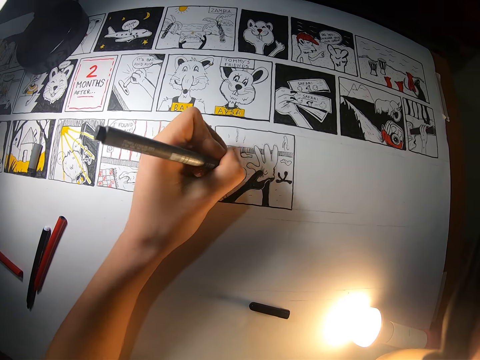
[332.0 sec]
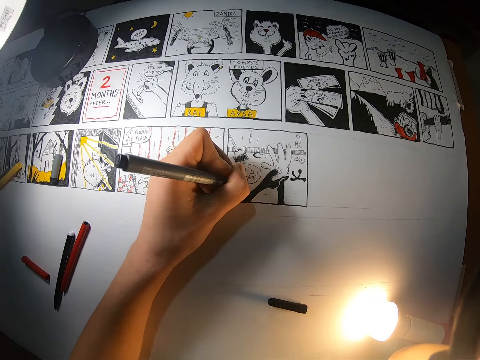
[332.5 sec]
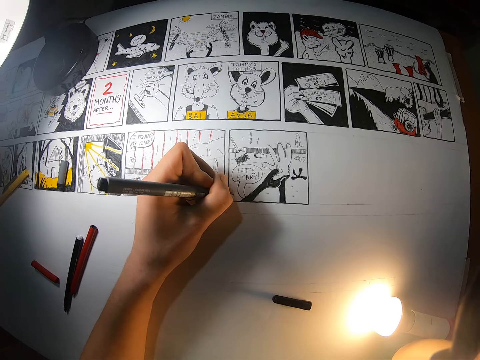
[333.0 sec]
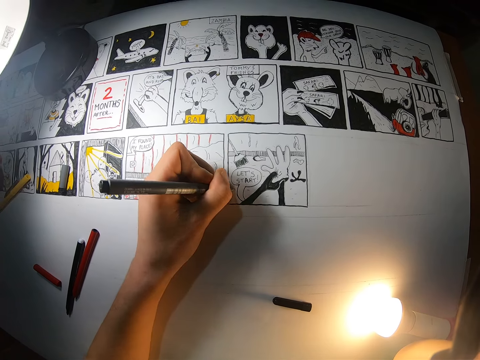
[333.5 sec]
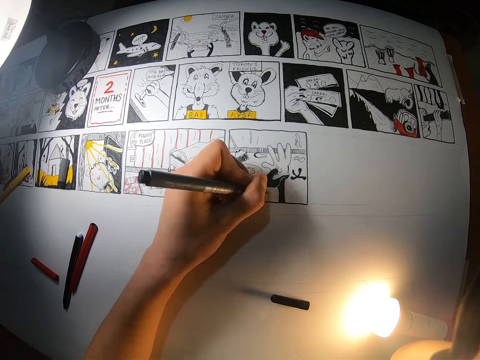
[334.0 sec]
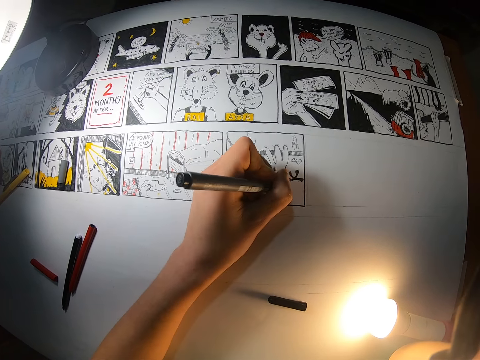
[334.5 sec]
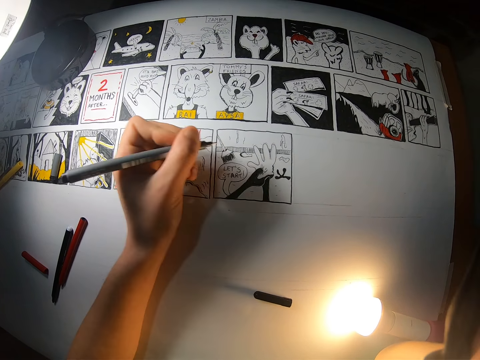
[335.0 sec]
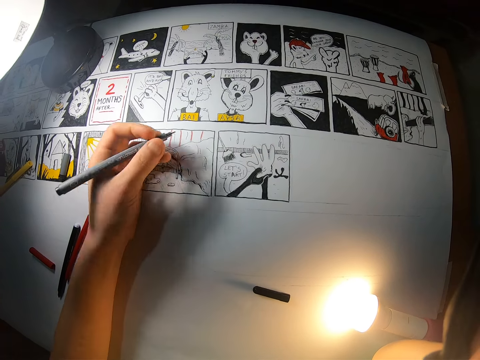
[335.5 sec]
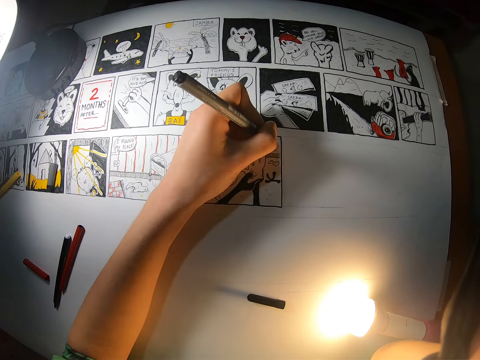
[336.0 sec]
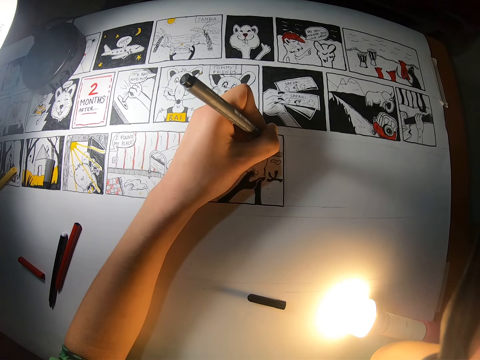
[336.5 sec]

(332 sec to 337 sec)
The camera wearer draws on the book.
